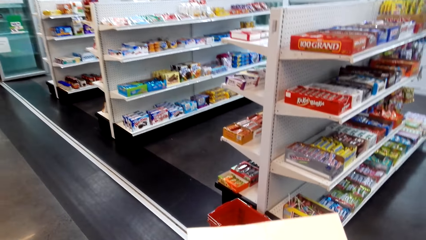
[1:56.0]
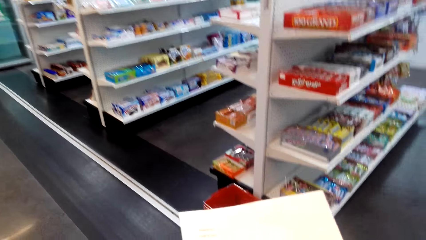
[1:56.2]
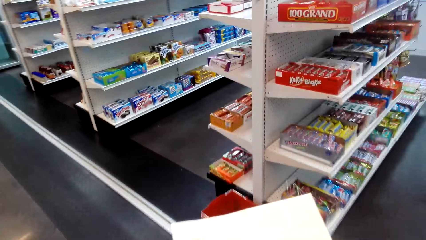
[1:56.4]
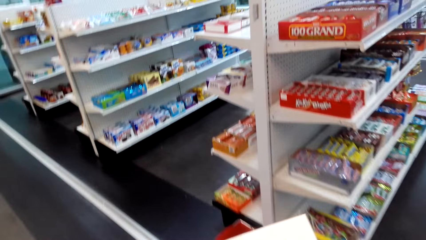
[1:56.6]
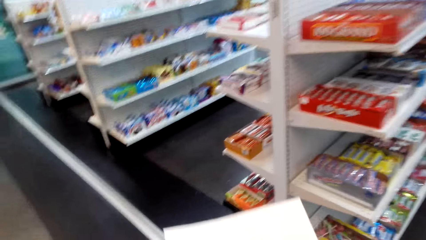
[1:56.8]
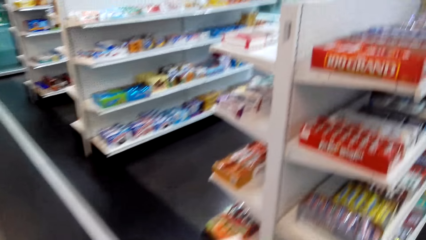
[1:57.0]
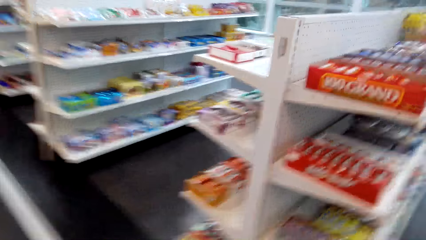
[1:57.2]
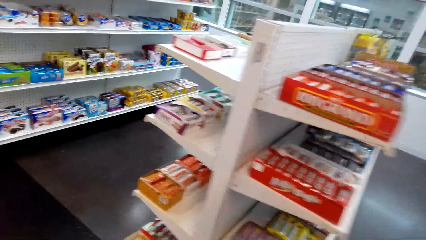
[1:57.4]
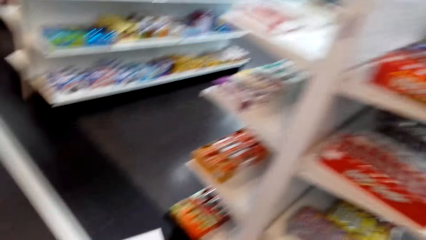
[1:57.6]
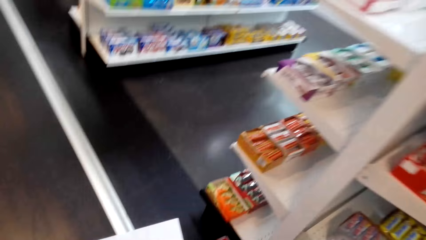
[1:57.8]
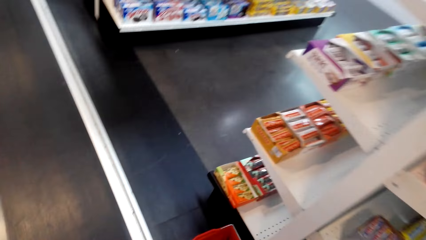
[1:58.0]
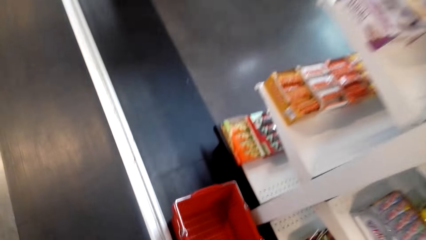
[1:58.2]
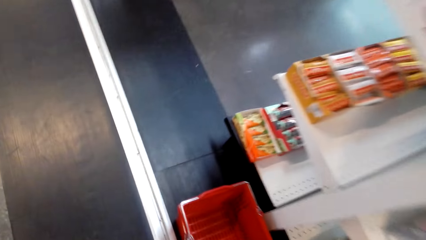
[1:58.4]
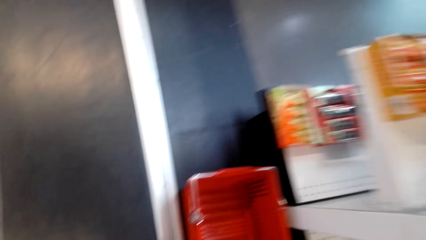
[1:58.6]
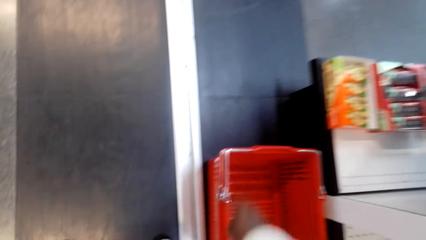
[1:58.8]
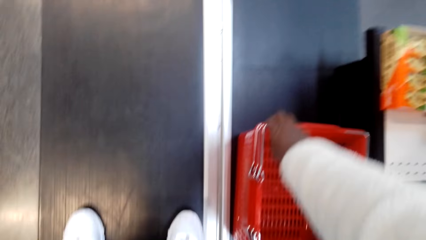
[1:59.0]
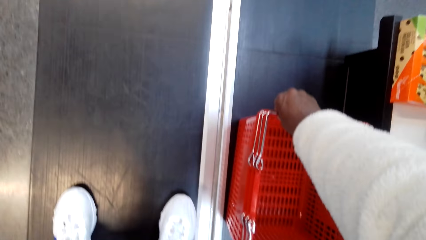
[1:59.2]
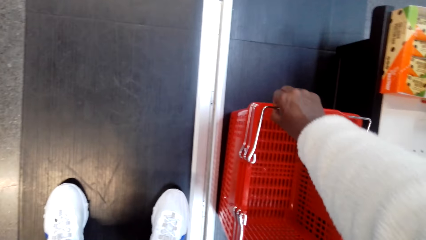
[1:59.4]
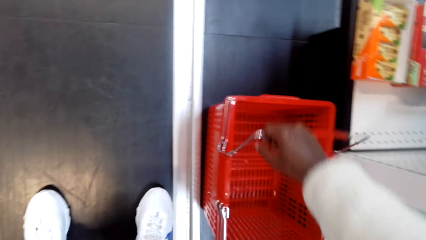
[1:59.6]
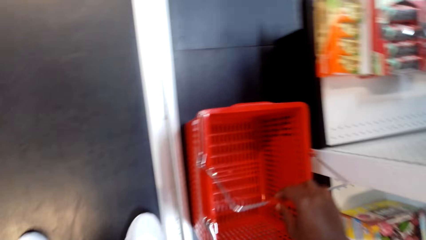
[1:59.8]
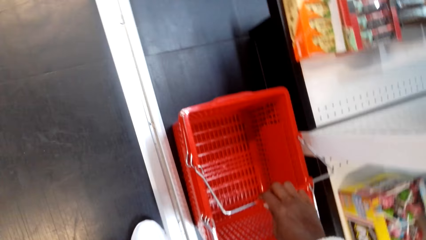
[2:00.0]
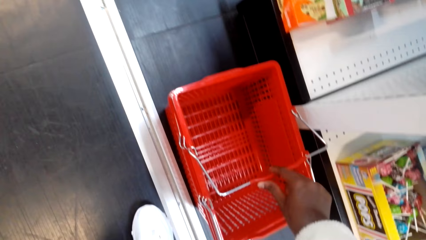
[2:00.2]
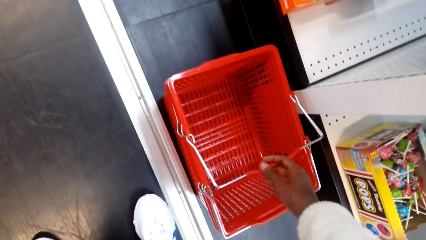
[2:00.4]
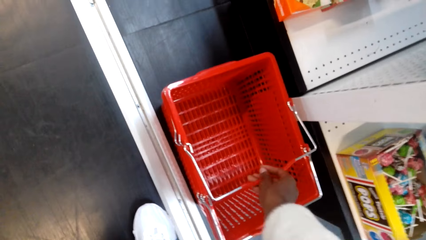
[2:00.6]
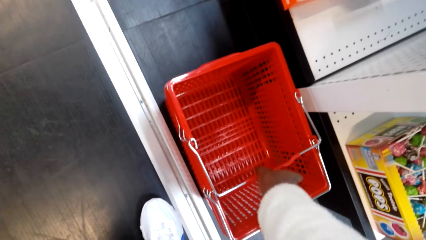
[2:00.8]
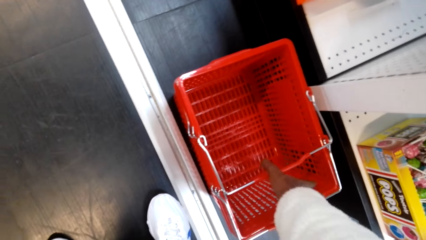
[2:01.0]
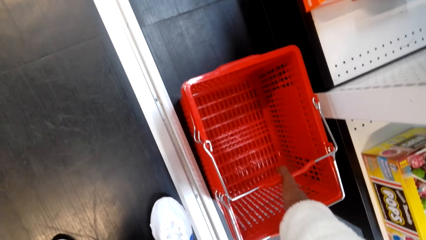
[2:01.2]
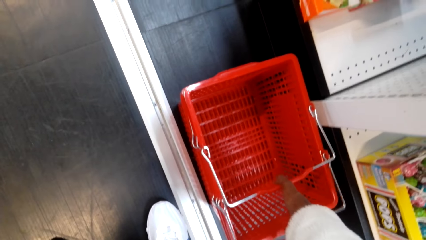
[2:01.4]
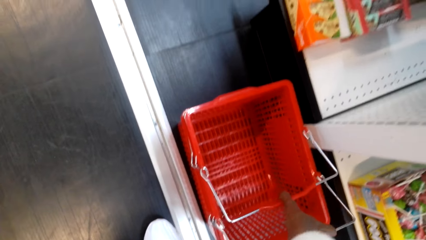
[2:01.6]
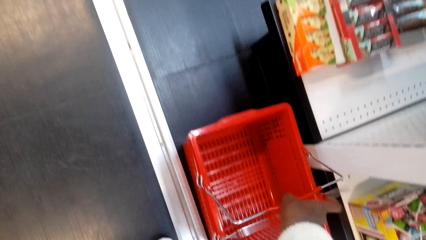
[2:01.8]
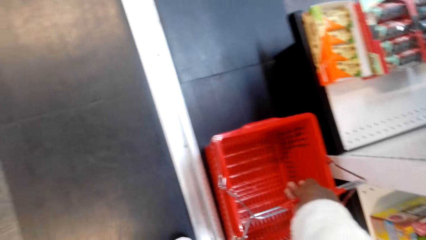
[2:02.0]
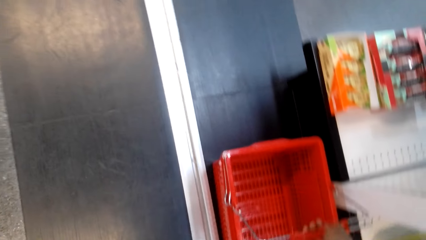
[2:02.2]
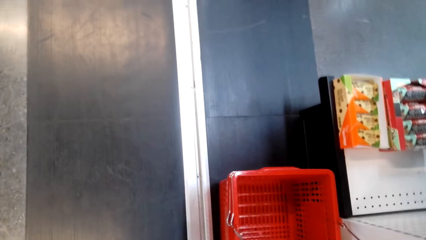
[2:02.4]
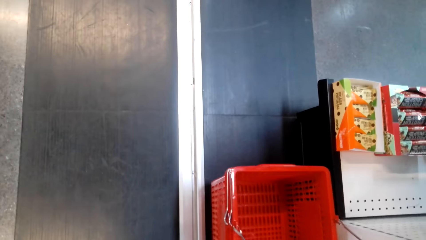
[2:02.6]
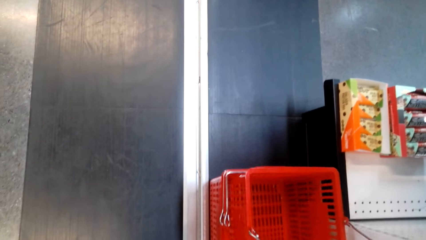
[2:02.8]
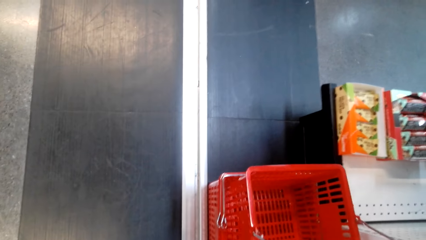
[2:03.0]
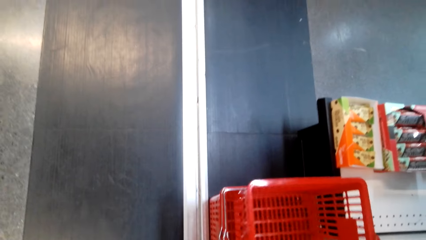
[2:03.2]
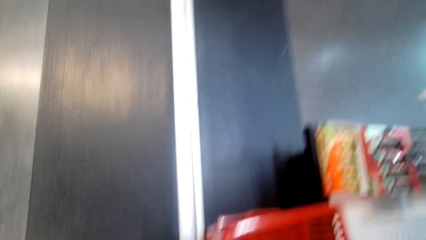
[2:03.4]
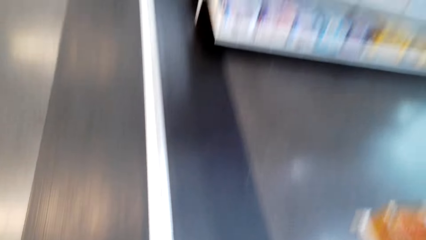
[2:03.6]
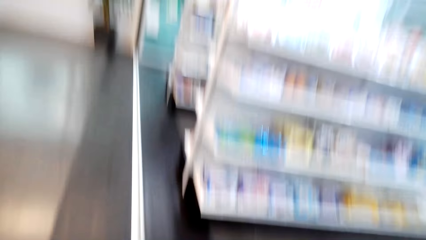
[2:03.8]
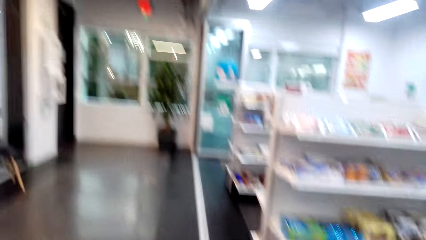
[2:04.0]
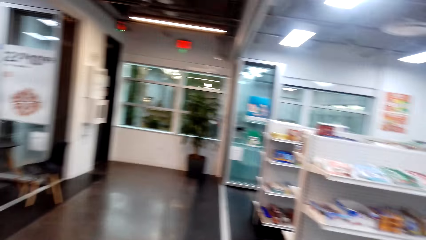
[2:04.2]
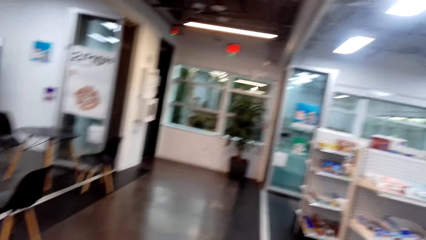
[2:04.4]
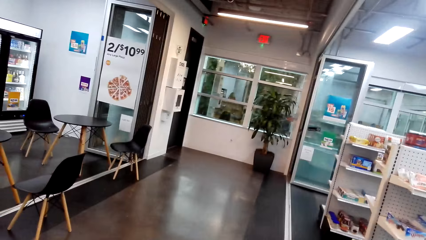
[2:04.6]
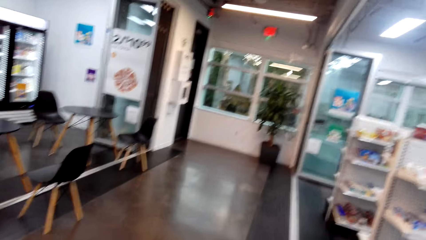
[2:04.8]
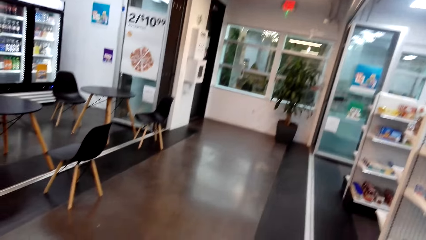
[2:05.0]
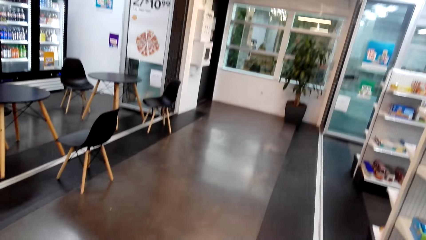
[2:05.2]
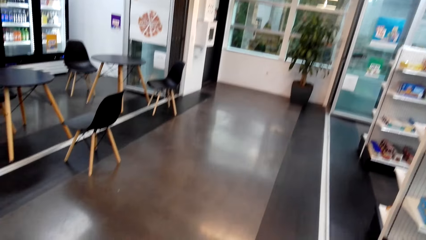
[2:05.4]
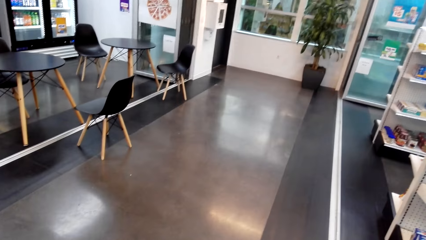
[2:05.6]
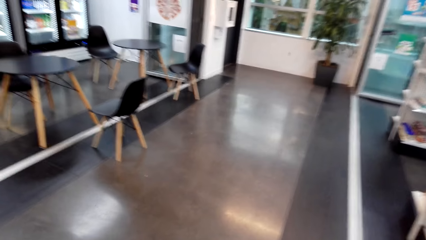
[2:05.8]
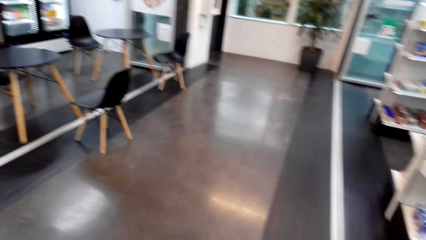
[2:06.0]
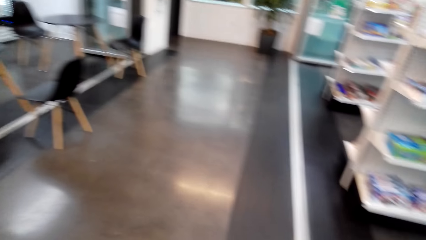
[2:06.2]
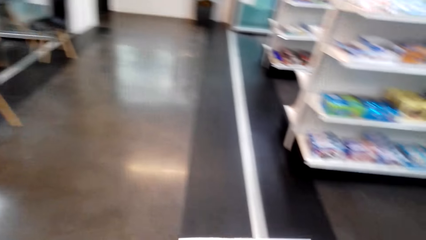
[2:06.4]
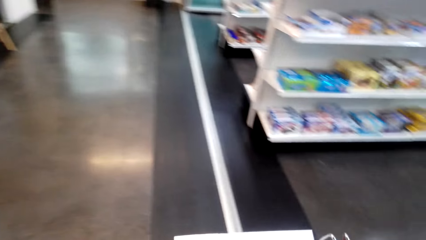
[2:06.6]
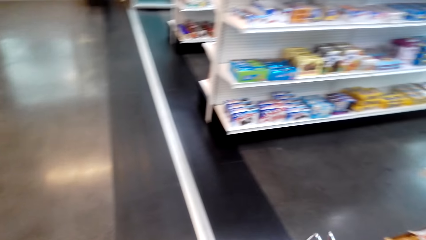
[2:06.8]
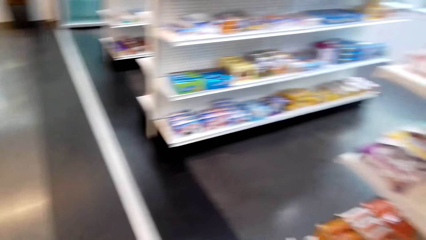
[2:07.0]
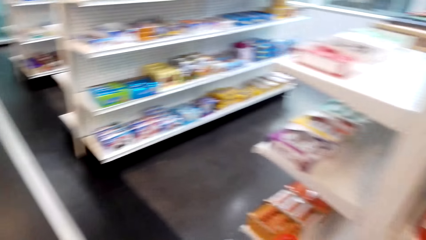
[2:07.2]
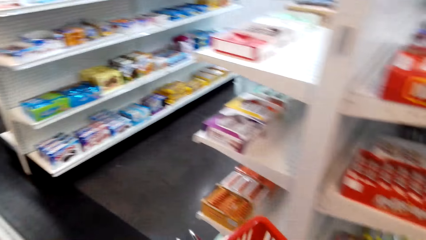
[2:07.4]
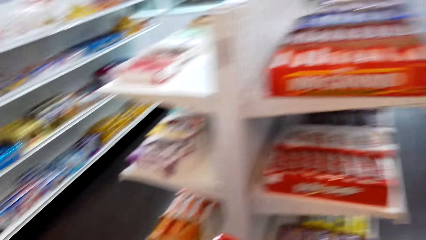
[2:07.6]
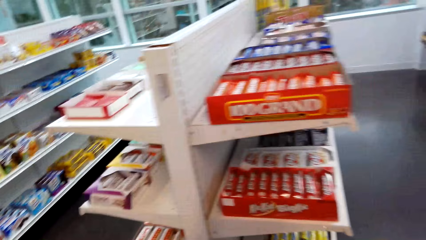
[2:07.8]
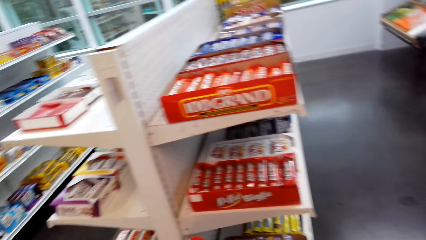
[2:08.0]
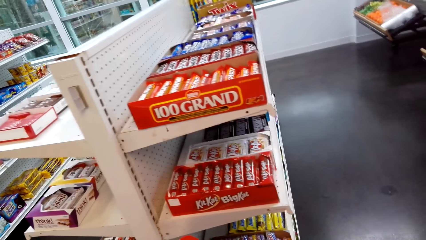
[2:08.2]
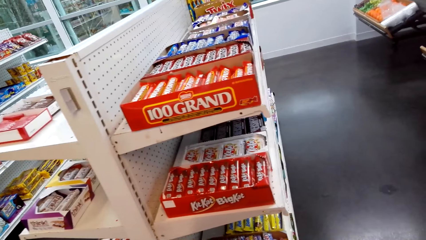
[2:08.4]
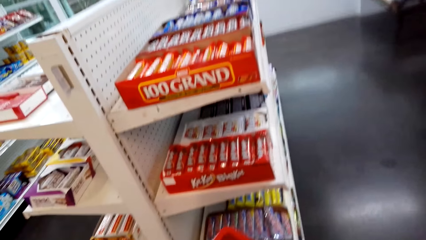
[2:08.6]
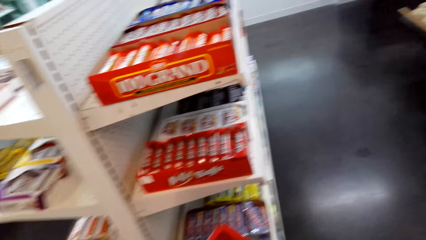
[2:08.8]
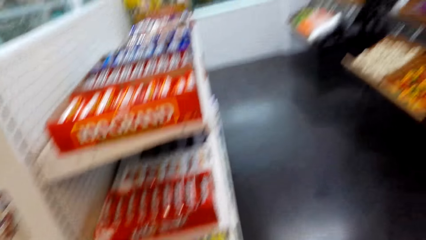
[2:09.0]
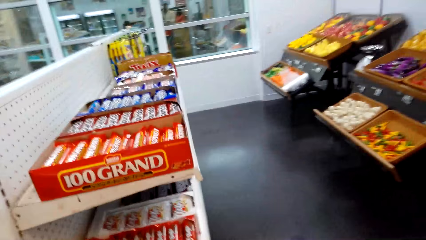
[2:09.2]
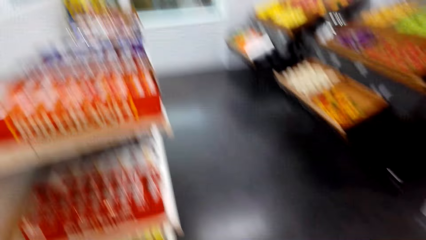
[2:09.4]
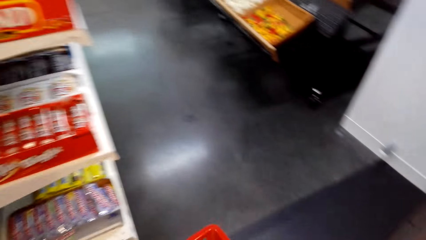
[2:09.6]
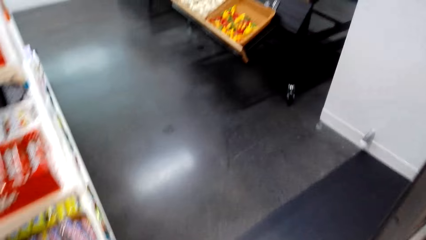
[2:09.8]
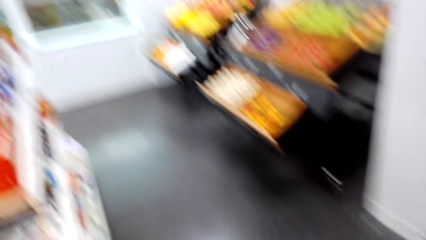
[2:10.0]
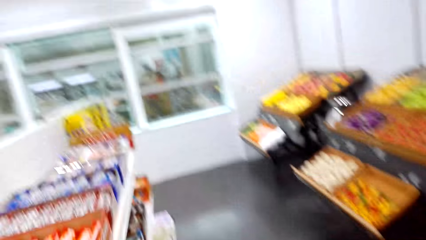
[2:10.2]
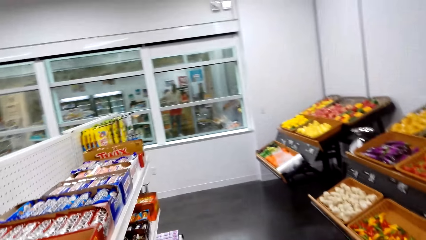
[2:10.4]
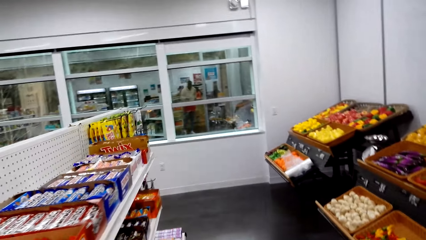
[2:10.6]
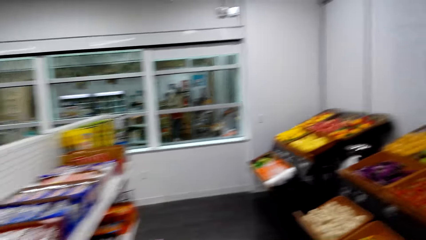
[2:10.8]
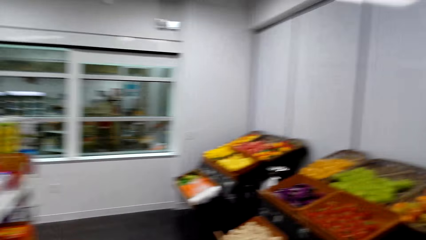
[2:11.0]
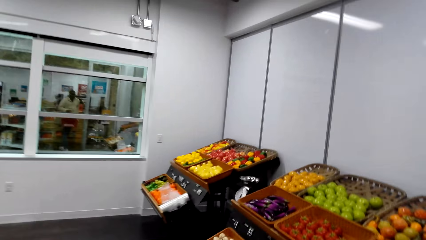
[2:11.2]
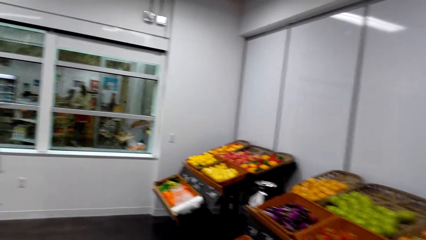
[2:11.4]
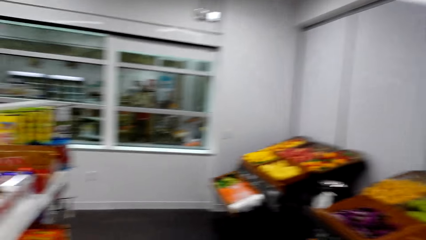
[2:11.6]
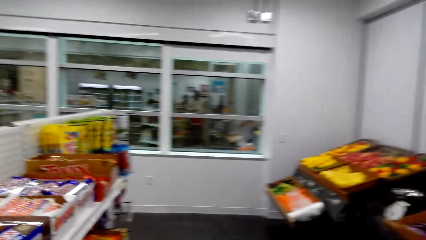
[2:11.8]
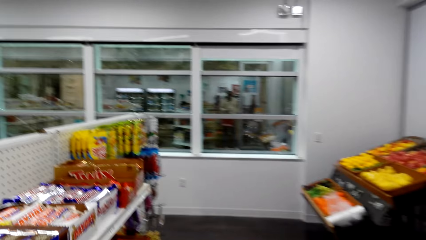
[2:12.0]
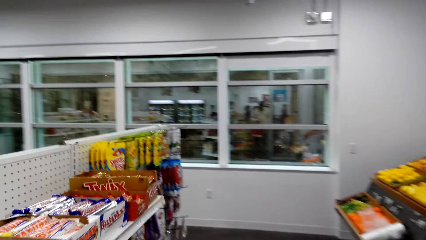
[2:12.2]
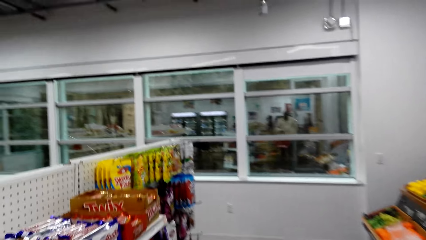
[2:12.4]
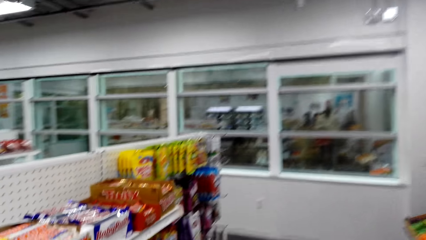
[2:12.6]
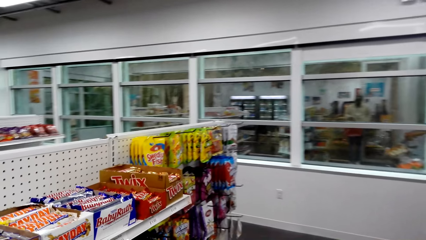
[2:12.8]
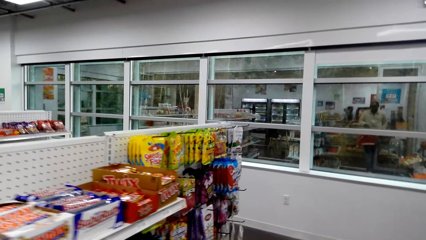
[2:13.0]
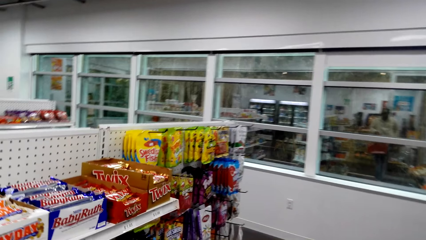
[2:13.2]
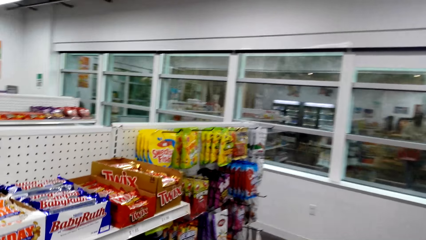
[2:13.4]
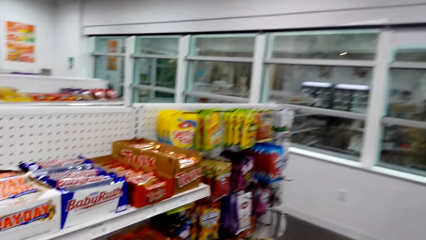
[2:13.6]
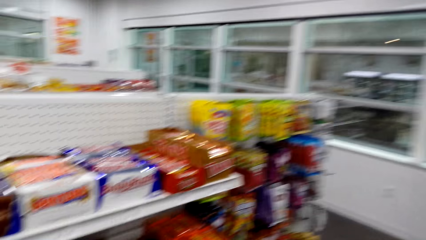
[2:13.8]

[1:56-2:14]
The camera wearer walks around in the supermarket. They hold a paper. They pick a supermarket basket. They look around in the supermarket. They walk around in the supermarket.
